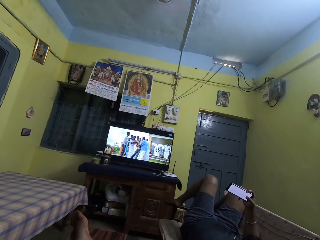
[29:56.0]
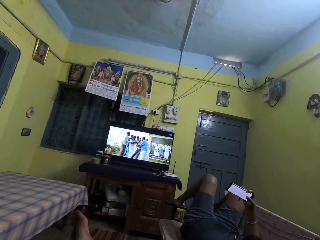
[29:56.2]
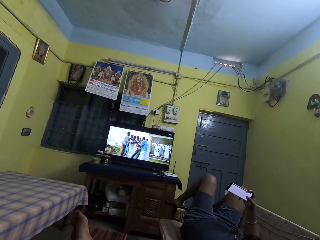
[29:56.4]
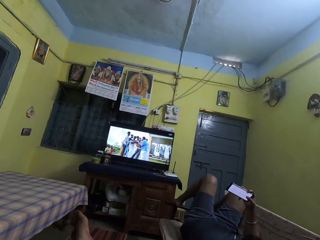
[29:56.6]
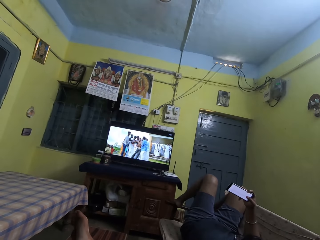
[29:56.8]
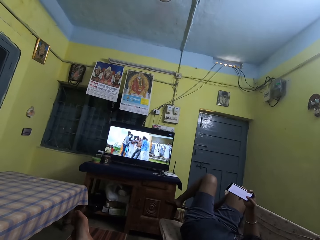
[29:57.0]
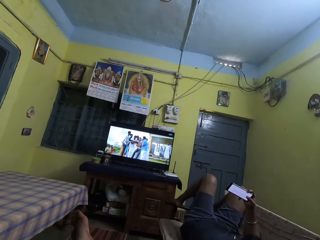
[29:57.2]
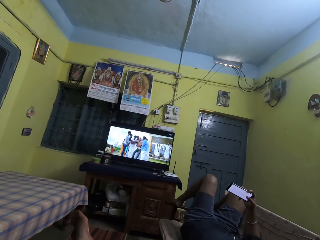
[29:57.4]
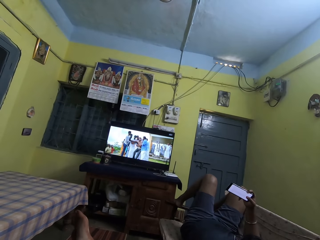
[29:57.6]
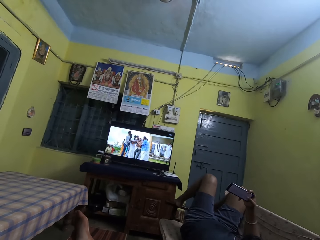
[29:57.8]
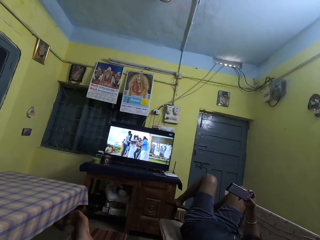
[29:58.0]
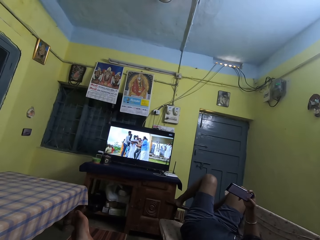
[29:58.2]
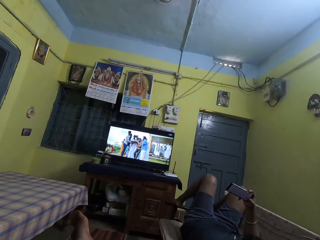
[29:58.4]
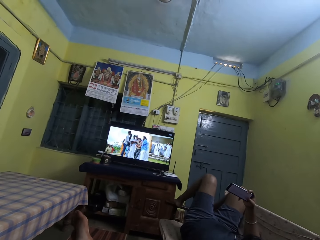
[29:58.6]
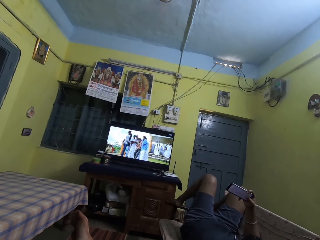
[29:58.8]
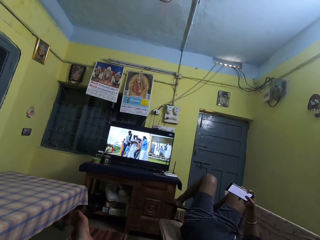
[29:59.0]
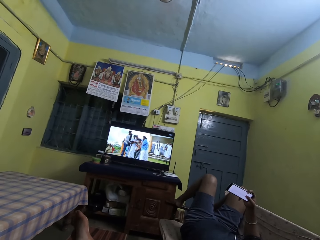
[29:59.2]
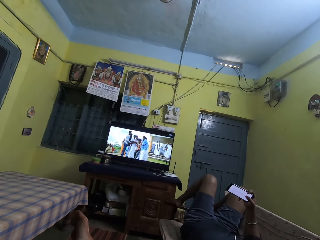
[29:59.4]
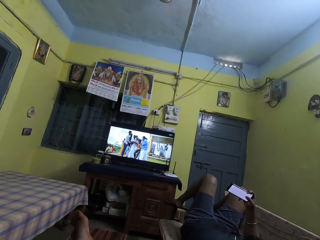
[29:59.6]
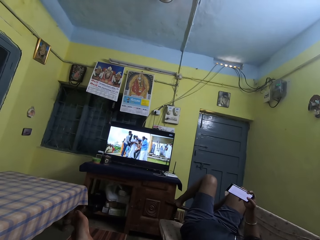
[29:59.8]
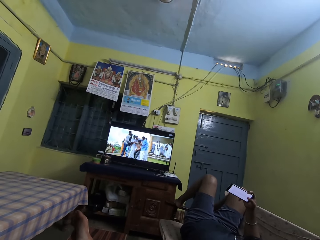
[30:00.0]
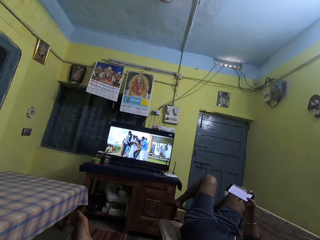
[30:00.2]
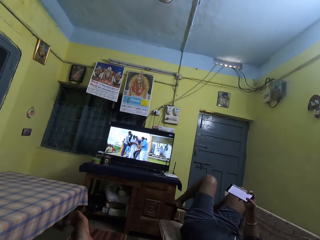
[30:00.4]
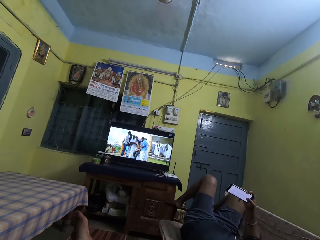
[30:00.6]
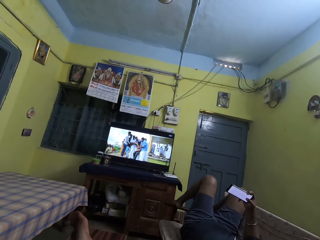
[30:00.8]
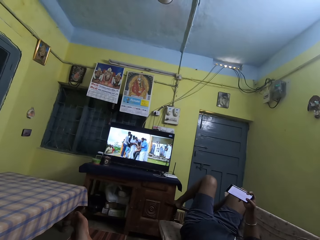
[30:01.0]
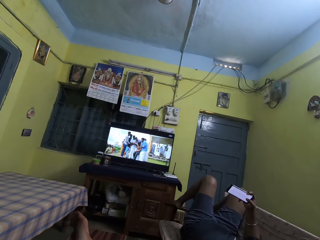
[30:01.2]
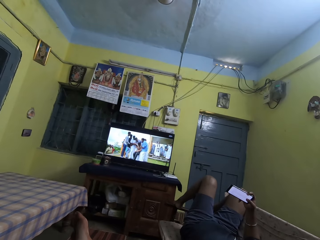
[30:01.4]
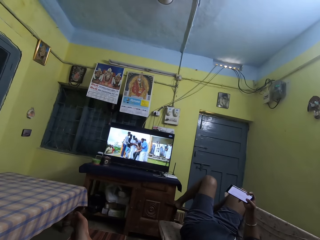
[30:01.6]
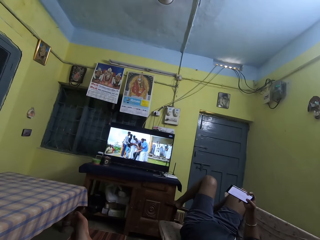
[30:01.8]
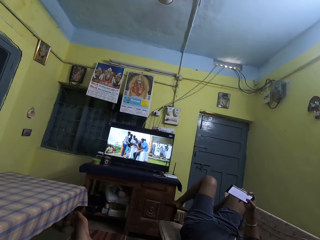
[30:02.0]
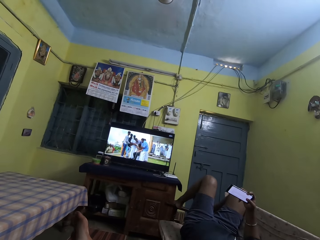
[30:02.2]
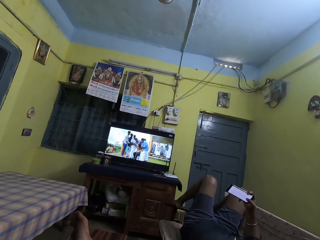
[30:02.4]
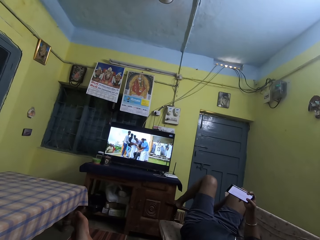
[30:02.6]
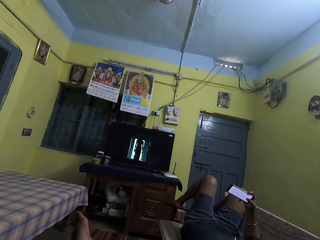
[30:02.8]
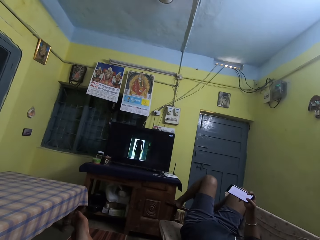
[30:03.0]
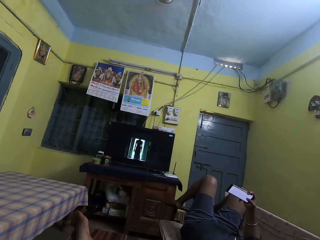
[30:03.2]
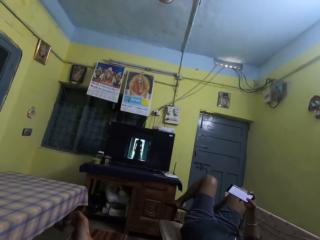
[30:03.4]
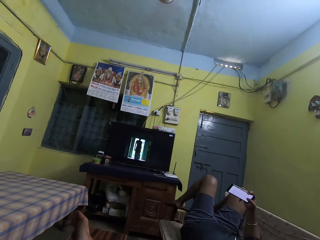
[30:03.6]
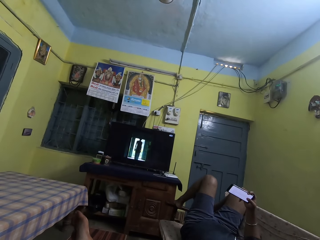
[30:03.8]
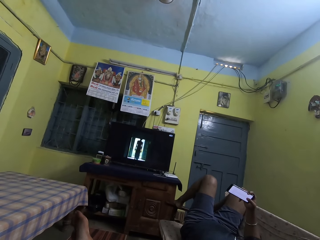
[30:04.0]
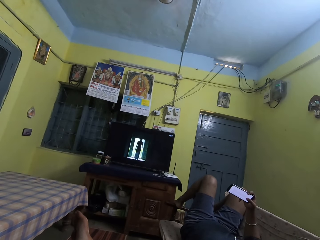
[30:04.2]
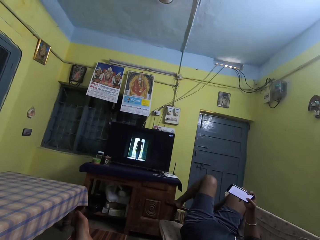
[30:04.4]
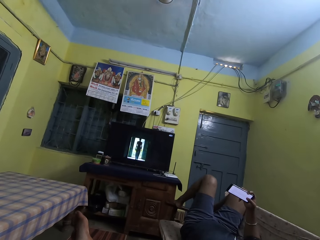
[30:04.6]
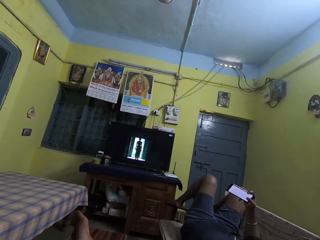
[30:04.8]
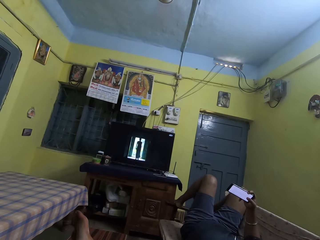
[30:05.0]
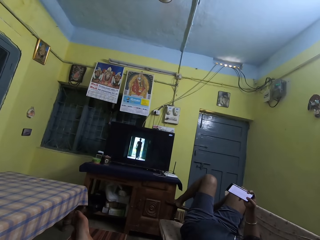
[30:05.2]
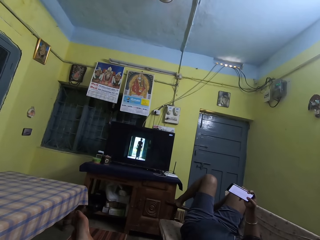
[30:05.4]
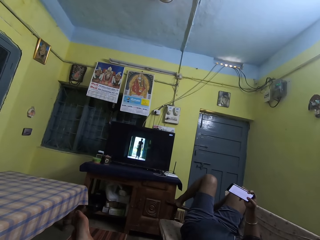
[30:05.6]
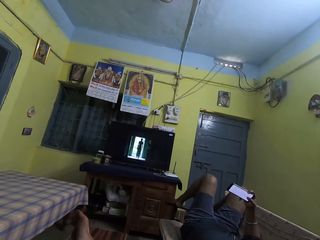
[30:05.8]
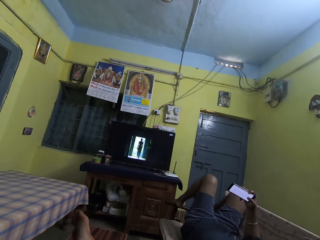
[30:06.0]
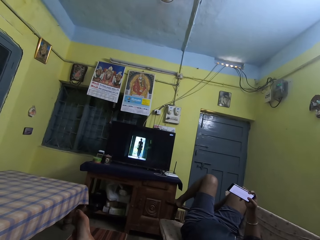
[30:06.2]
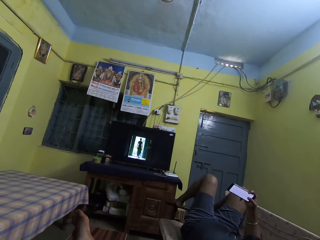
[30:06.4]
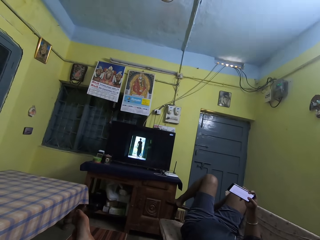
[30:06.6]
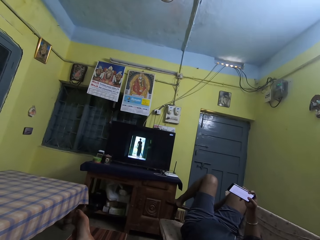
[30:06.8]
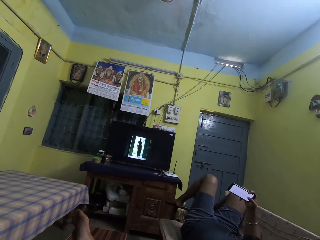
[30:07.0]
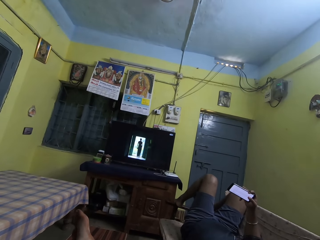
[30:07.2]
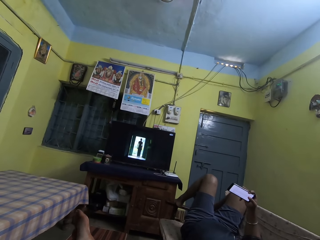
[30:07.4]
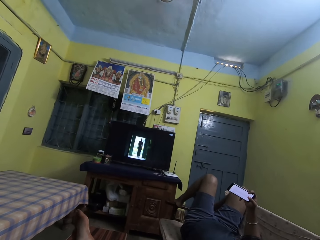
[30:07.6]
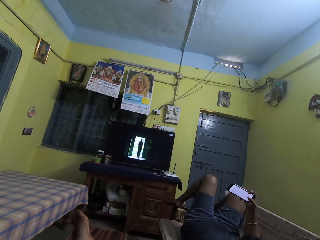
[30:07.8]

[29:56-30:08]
The man scrolls through the screen of the phone with his right thumb.

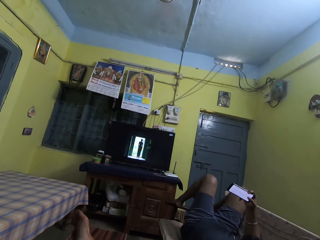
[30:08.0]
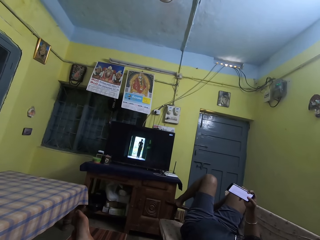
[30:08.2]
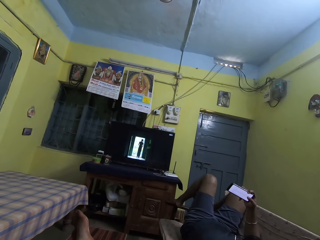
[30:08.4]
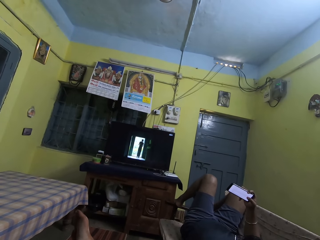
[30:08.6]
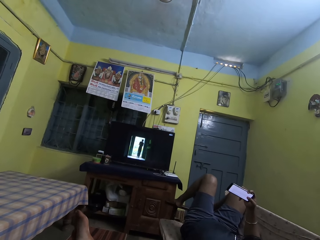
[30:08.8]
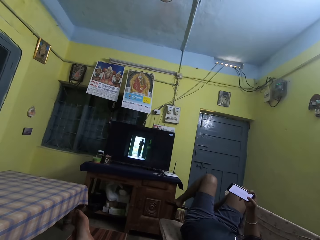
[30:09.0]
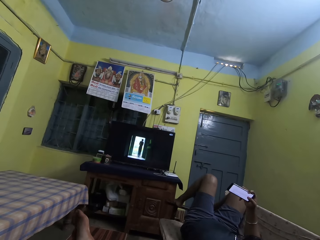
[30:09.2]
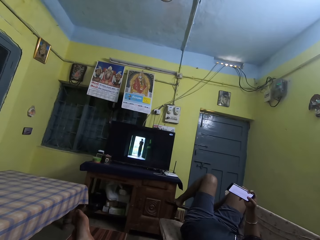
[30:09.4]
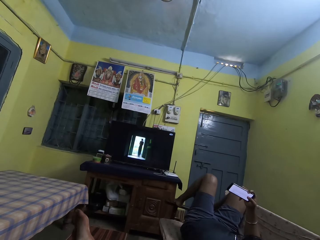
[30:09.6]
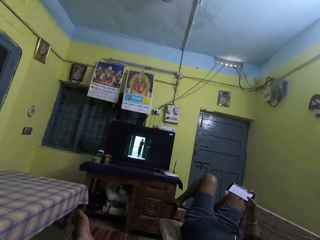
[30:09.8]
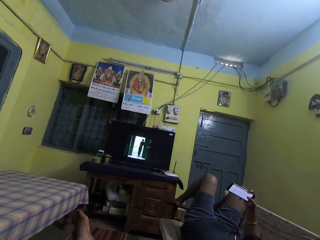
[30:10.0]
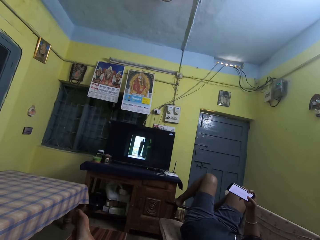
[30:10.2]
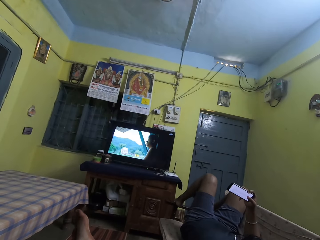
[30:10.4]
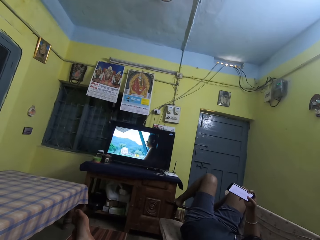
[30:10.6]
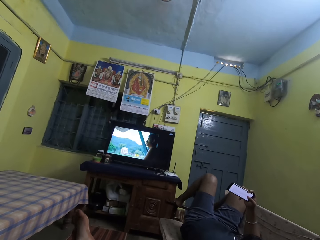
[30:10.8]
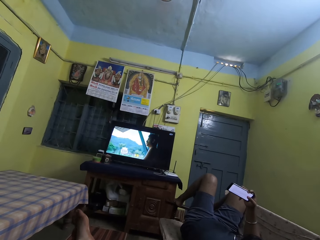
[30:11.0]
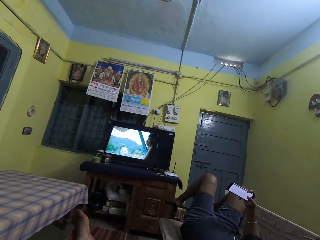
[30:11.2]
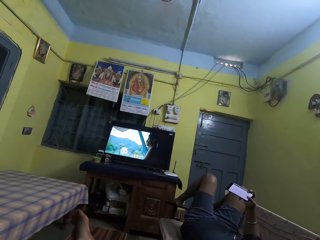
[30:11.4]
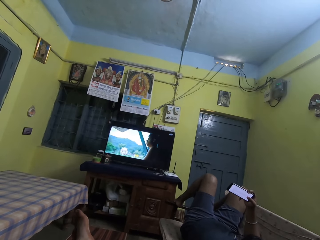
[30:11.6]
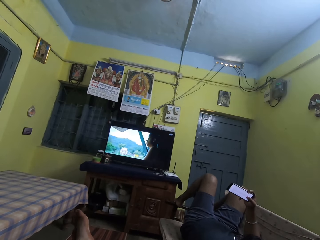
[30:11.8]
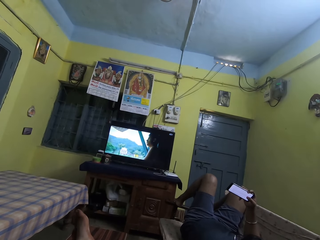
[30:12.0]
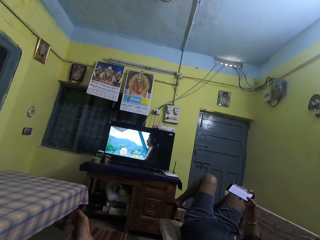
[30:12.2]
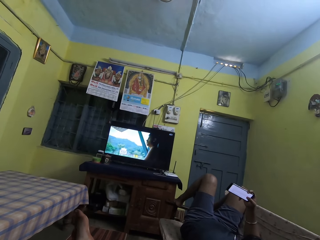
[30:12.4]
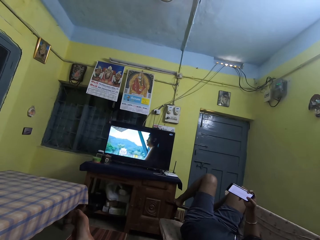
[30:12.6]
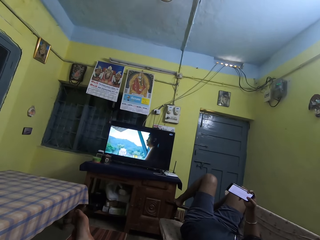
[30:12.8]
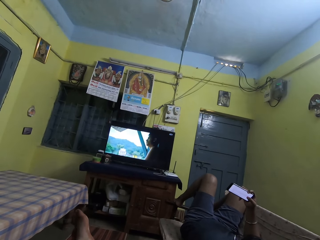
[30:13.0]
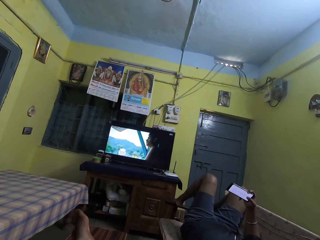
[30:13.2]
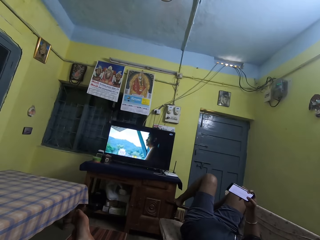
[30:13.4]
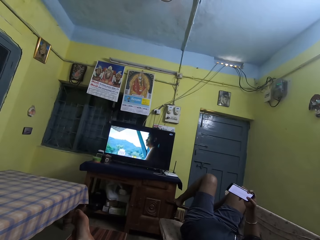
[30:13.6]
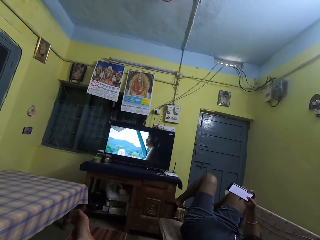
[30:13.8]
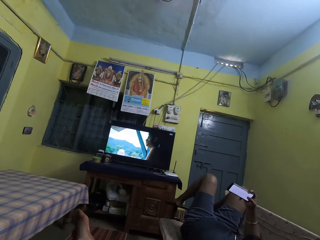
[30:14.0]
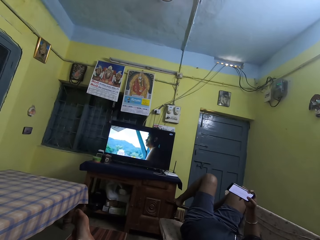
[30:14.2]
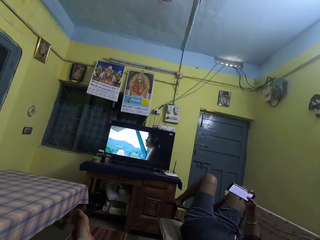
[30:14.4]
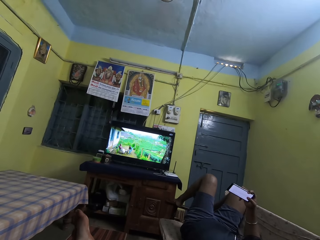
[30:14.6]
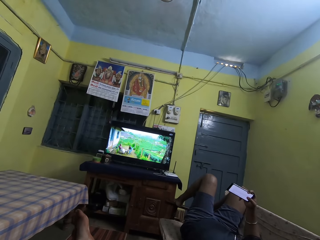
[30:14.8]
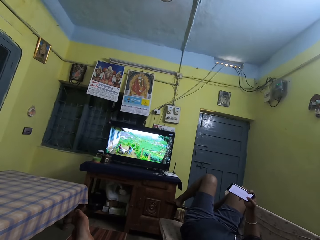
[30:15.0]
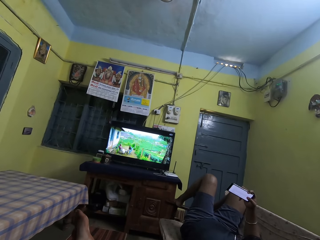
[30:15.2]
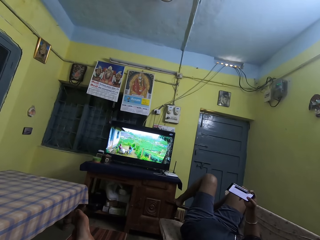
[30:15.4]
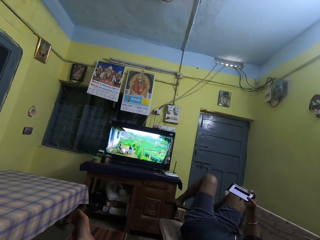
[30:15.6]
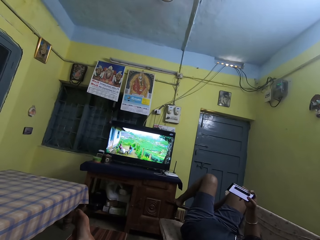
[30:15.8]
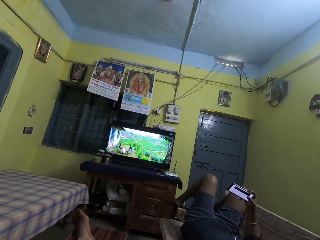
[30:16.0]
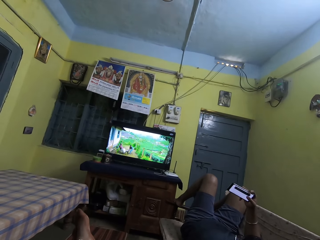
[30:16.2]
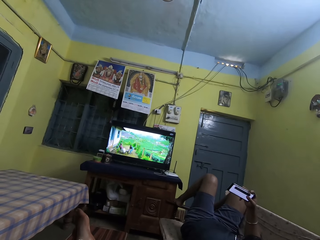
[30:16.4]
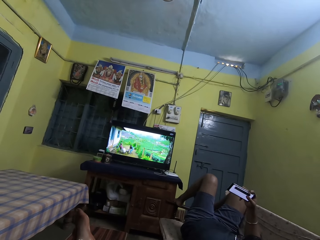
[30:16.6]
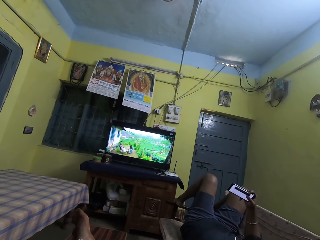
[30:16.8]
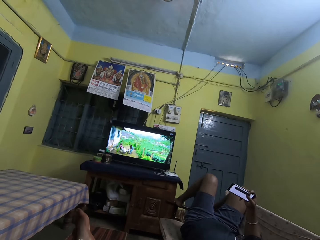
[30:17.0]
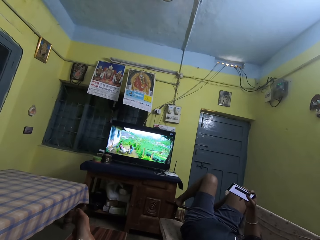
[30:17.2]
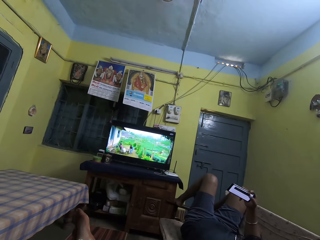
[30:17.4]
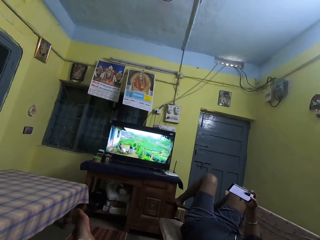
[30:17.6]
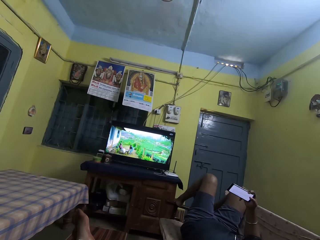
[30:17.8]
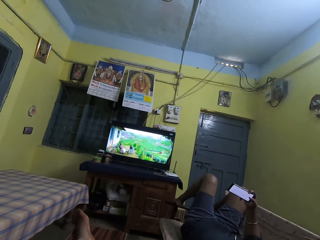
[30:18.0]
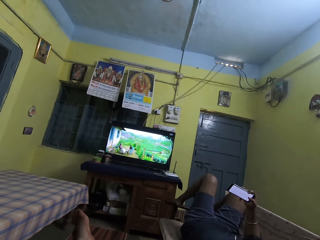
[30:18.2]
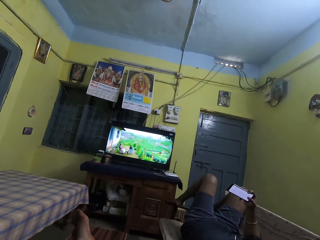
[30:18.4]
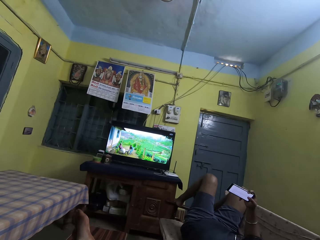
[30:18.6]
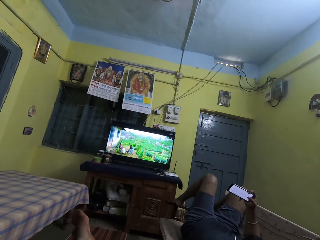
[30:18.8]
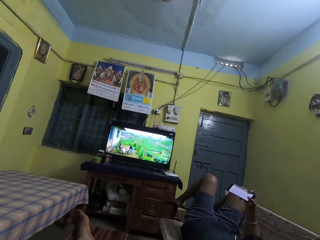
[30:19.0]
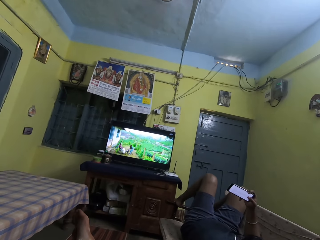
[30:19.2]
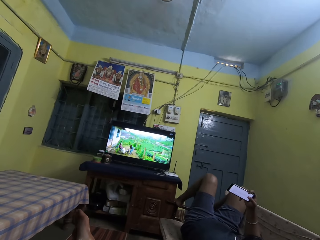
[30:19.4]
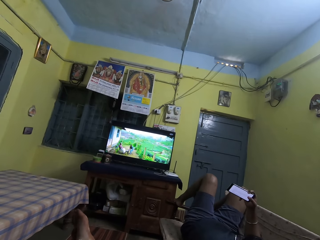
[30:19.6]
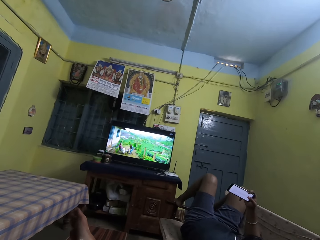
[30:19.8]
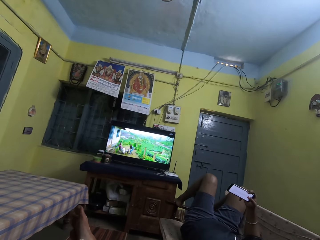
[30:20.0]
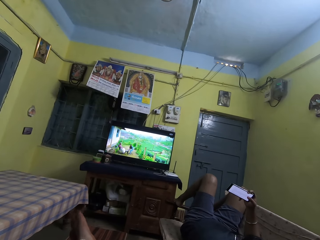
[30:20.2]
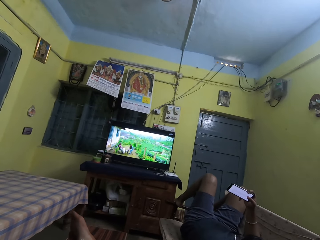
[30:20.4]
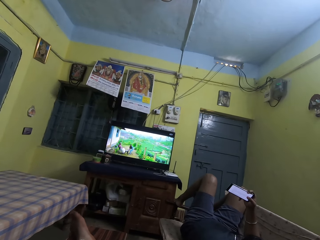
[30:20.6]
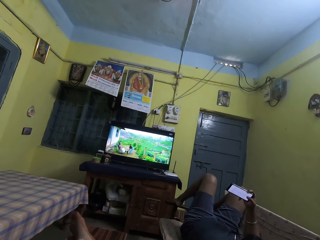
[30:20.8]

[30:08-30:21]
The man swipes an icon to the right on the phone screen with his right thumb. The camera wearer moves the big toe in her left foot on a table.
